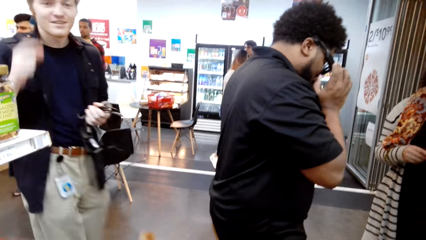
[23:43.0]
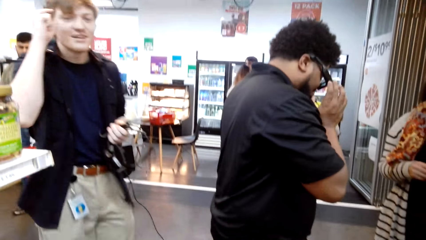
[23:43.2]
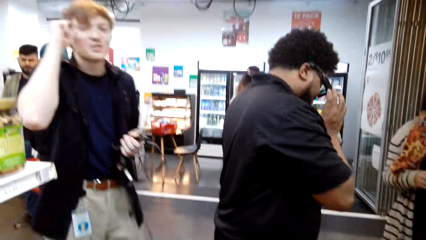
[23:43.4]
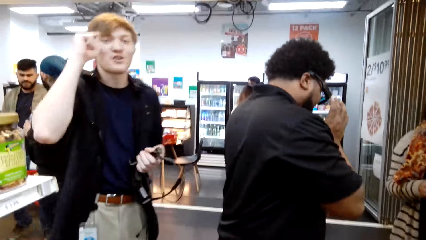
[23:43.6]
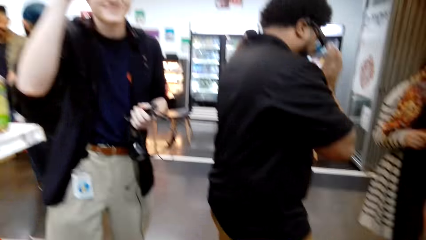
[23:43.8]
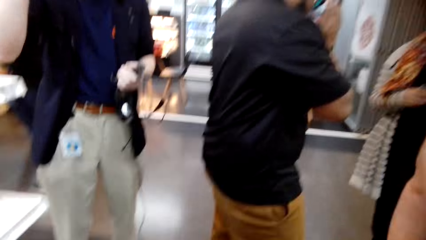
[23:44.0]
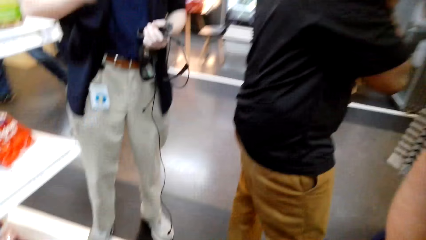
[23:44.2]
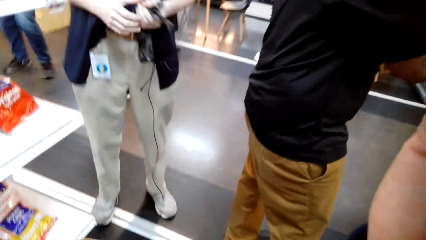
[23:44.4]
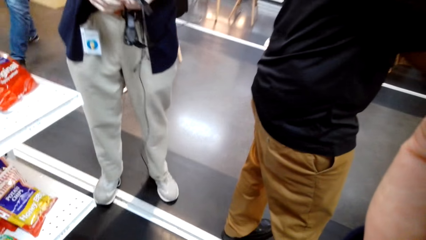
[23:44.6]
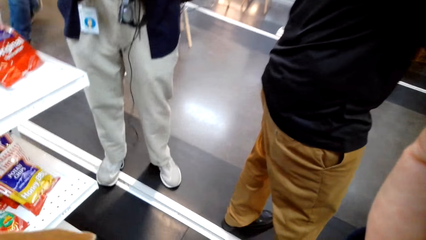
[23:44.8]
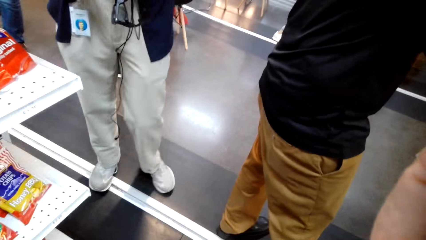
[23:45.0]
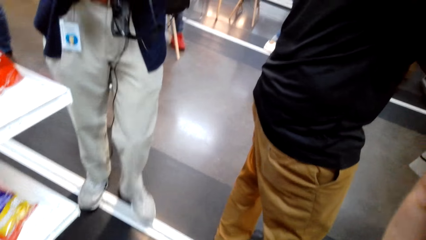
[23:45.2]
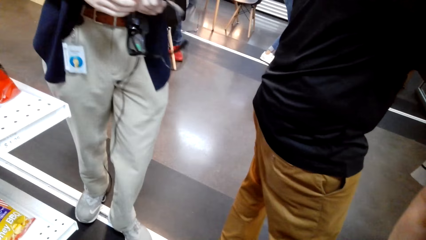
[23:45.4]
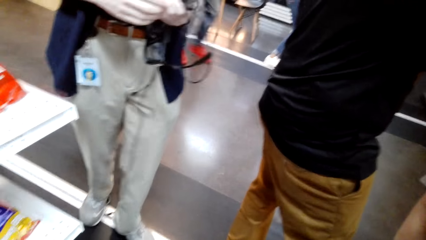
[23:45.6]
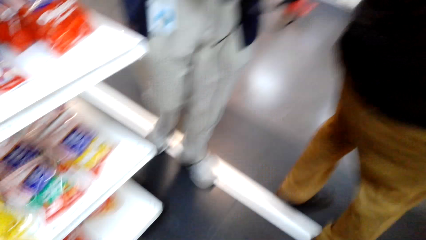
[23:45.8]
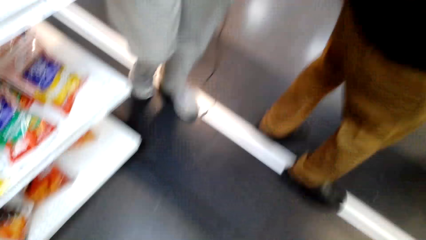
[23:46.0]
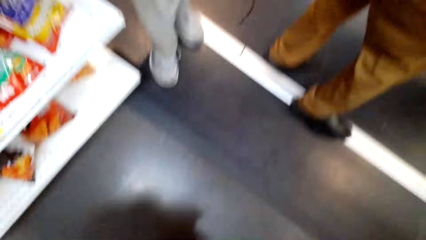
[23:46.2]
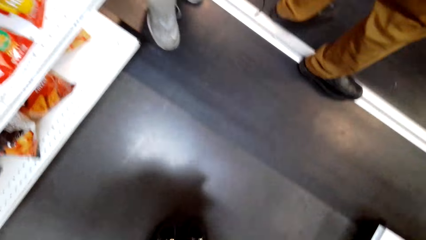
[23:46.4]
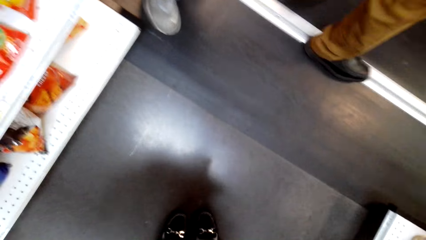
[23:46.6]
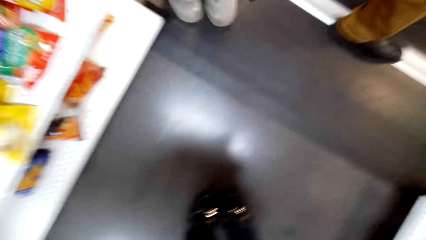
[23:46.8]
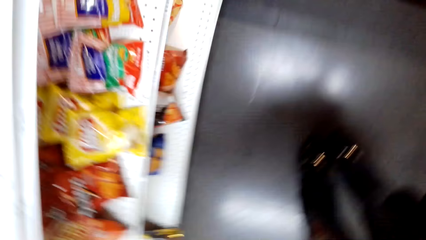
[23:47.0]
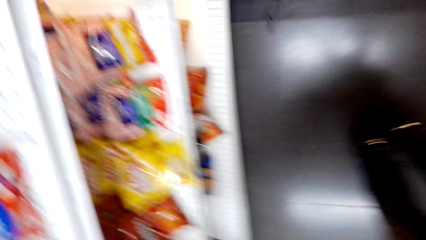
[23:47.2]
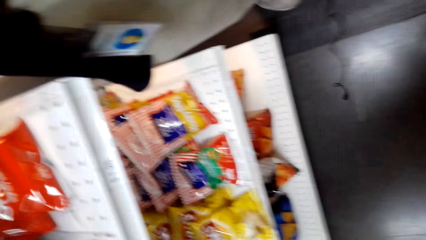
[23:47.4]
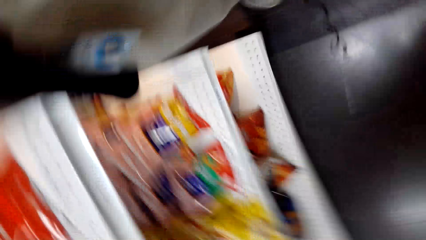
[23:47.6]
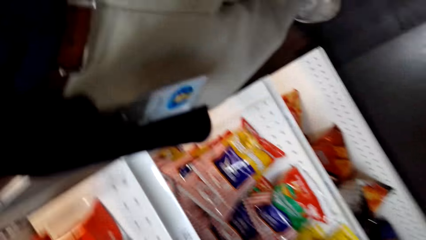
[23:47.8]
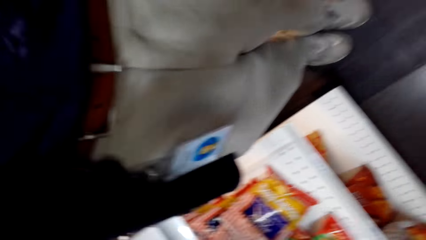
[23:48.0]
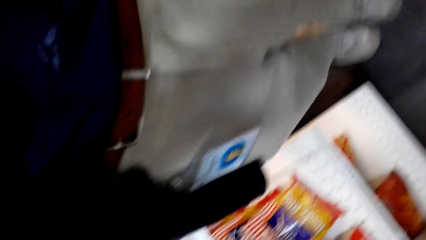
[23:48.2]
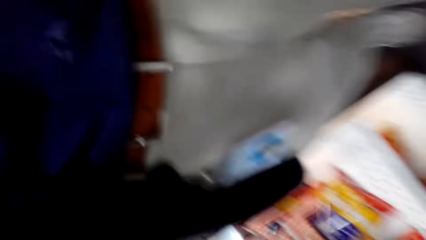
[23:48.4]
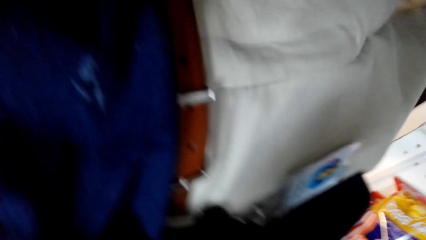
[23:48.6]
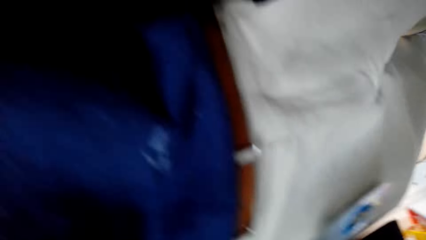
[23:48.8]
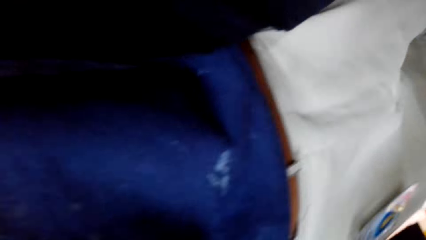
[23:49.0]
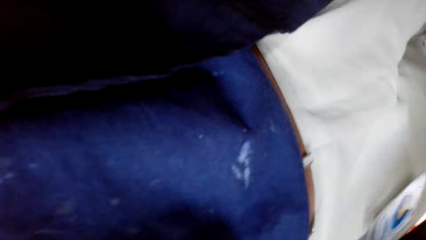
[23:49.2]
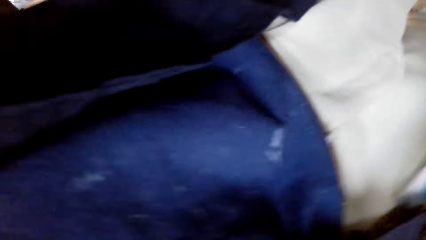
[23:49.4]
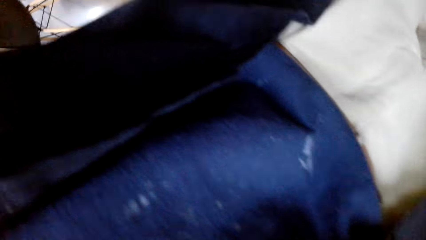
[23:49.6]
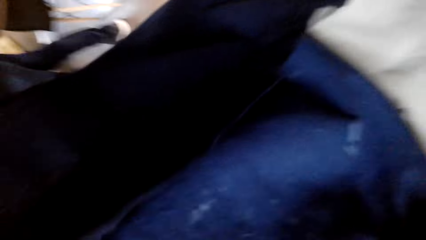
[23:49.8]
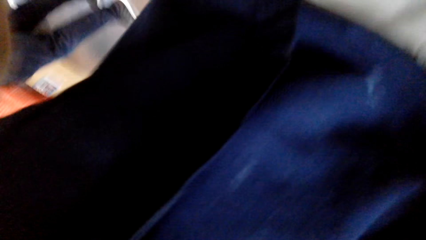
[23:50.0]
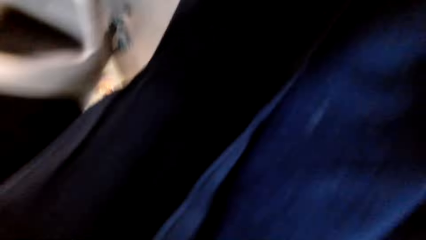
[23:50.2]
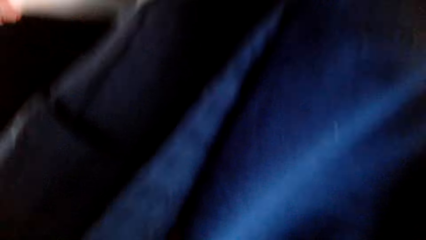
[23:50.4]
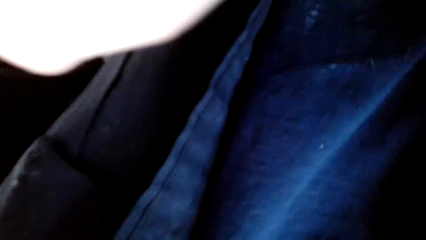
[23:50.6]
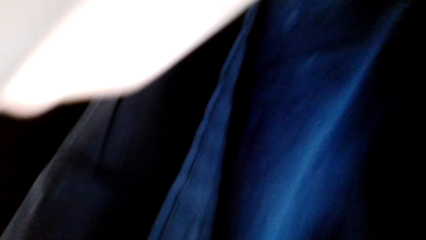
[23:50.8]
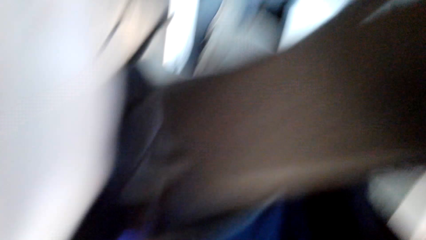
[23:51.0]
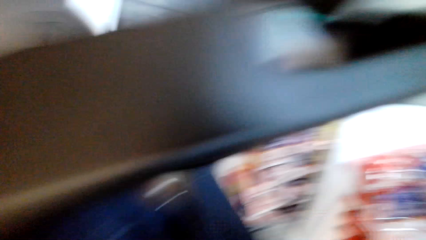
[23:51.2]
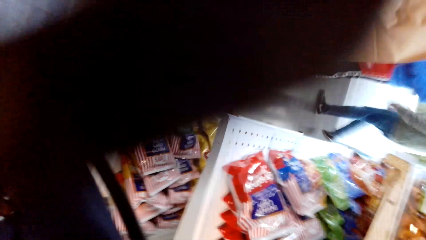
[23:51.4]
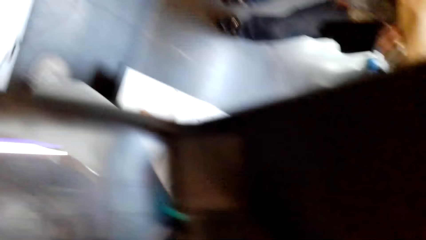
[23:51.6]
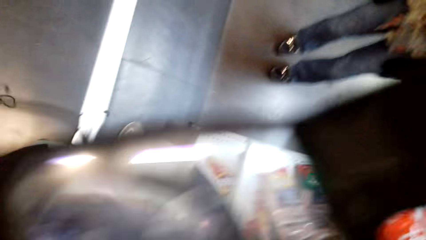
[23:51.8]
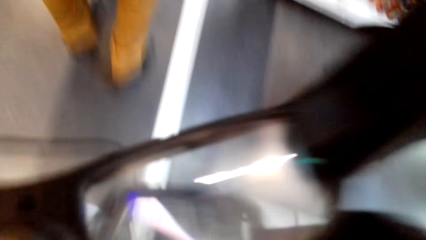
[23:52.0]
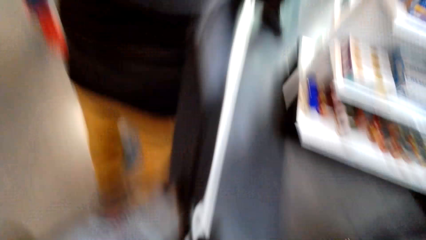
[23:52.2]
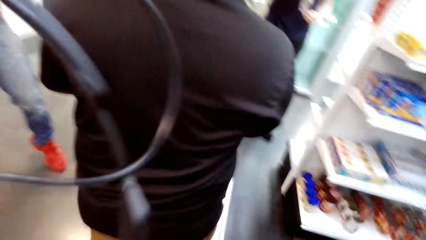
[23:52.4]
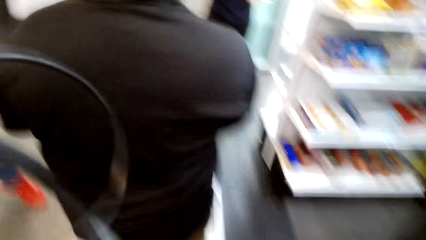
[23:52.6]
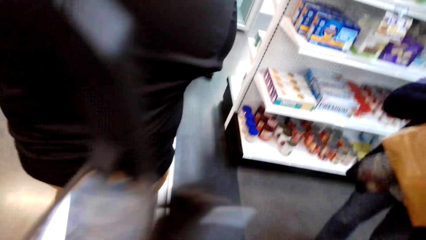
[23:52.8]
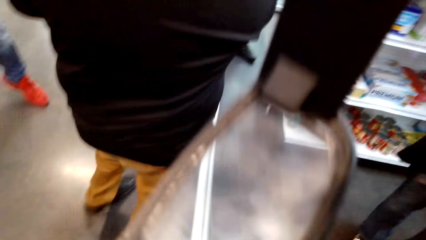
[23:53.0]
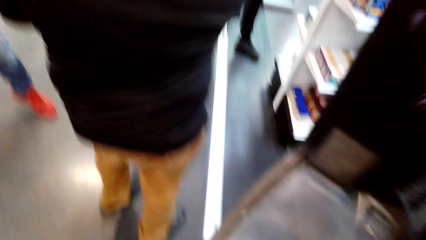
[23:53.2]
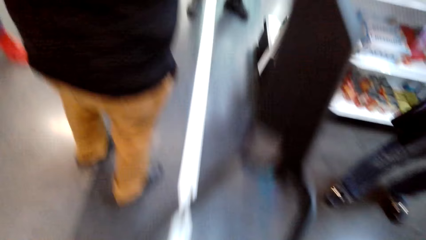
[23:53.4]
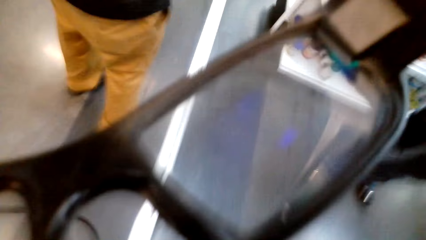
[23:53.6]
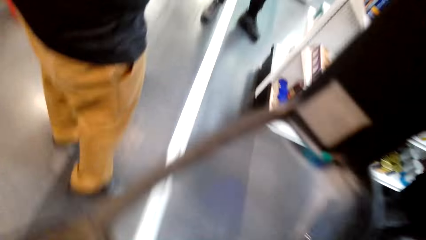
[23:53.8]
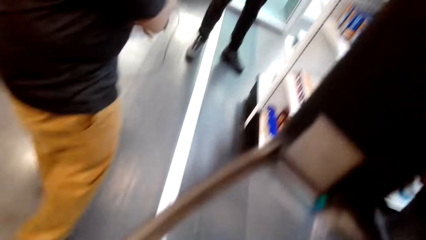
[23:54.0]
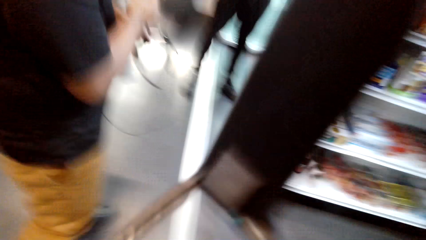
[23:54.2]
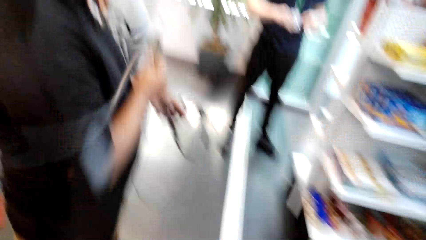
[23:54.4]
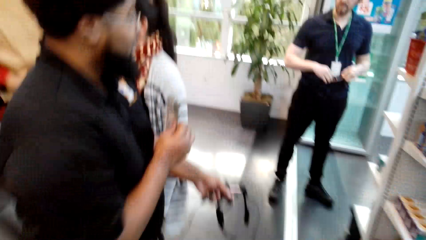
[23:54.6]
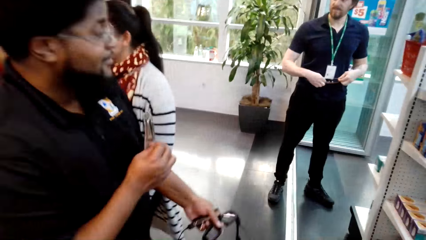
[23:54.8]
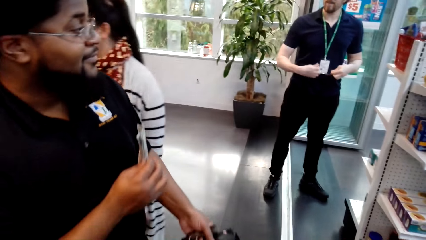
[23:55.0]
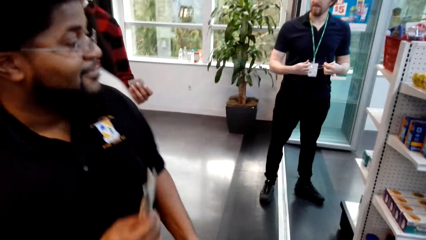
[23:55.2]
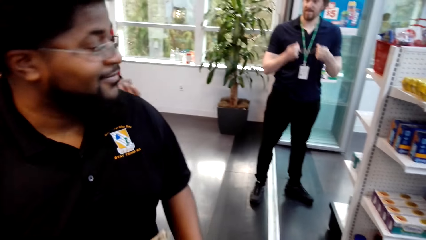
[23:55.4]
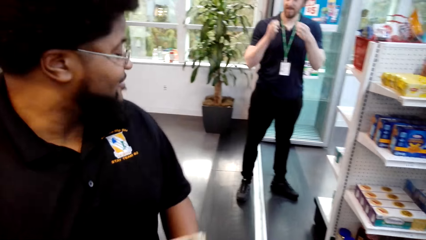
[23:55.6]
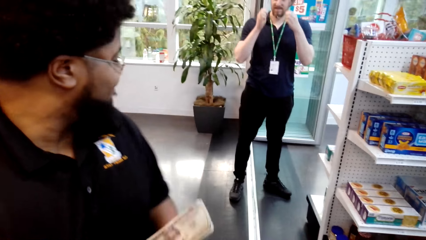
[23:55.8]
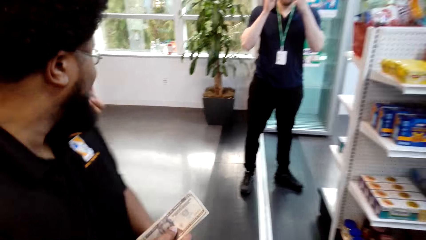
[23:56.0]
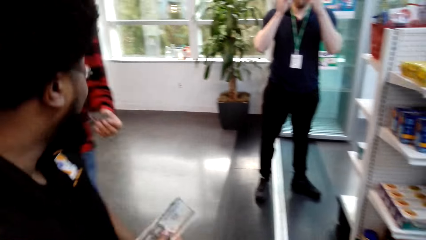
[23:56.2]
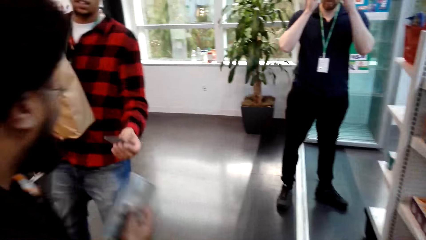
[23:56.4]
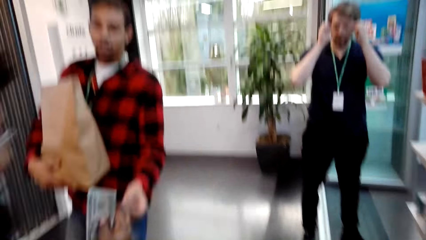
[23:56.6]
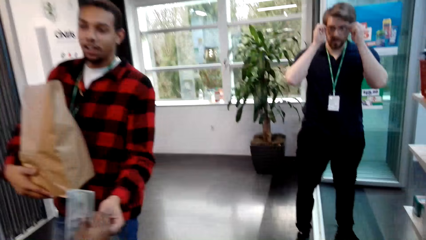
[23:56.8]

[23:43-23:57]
The camera wearer lifts his right hand. He converses with a person. The camera wearer removes his sunglasses.
